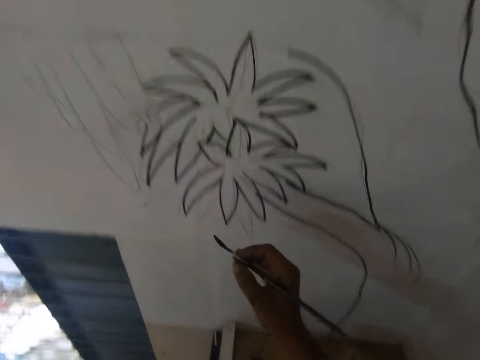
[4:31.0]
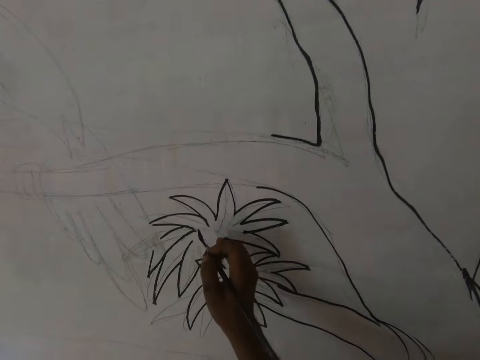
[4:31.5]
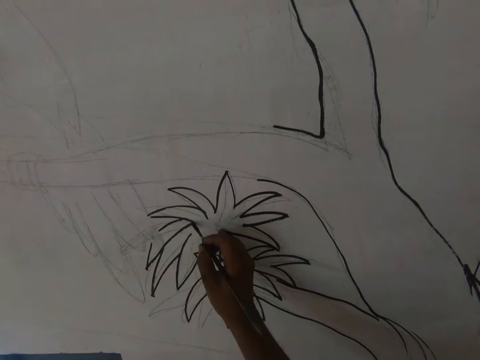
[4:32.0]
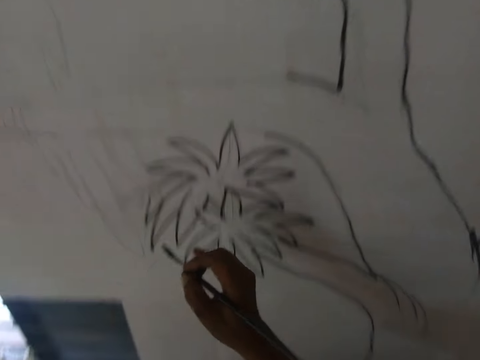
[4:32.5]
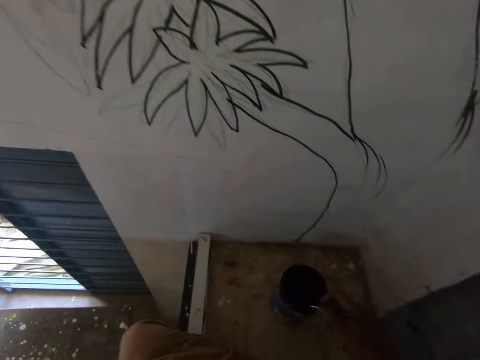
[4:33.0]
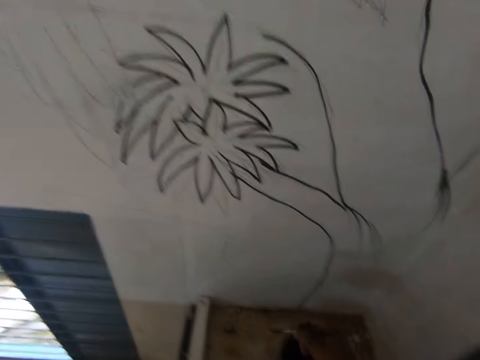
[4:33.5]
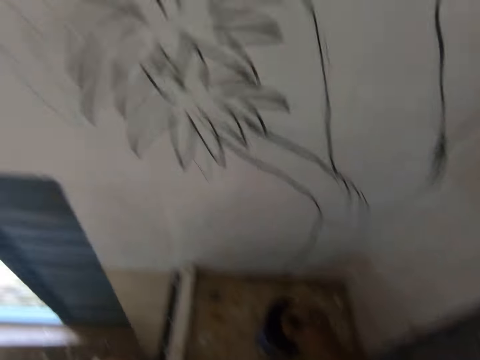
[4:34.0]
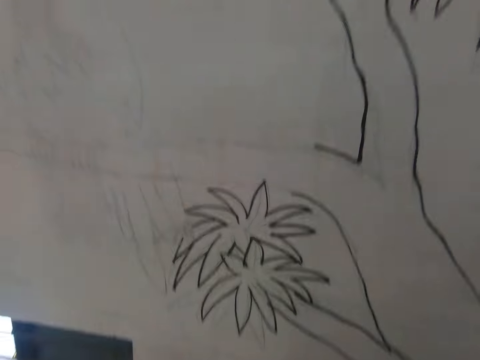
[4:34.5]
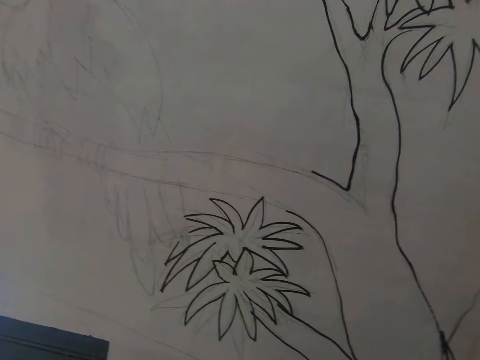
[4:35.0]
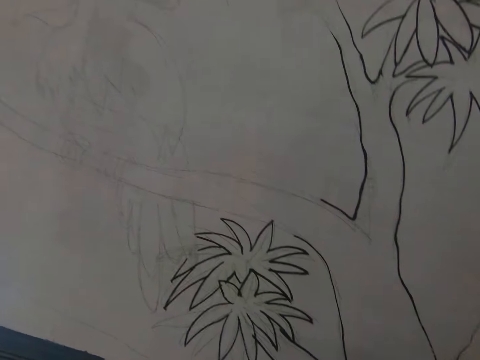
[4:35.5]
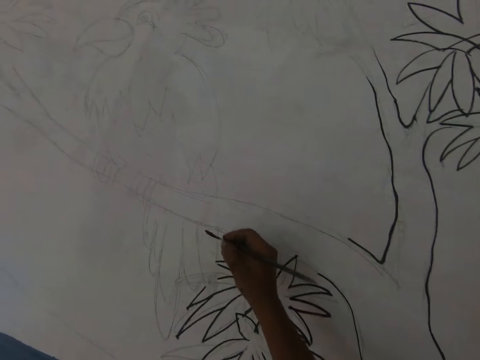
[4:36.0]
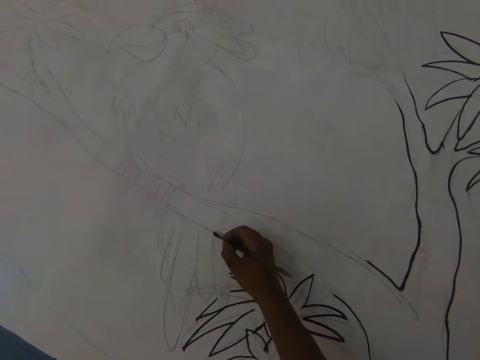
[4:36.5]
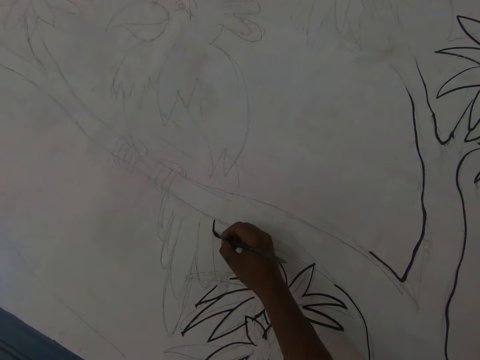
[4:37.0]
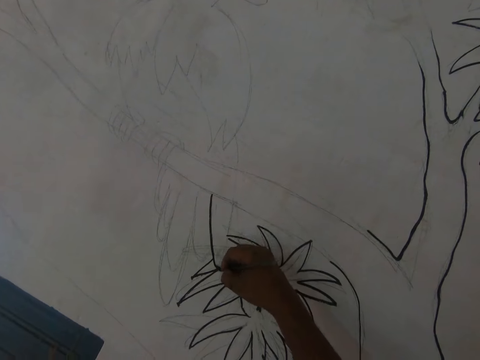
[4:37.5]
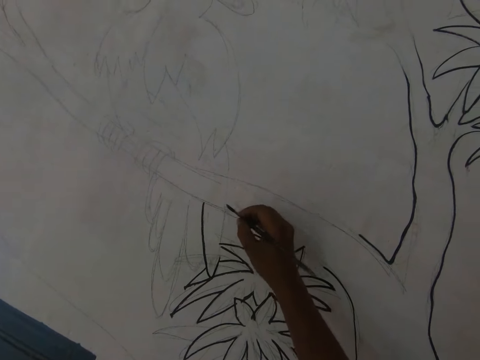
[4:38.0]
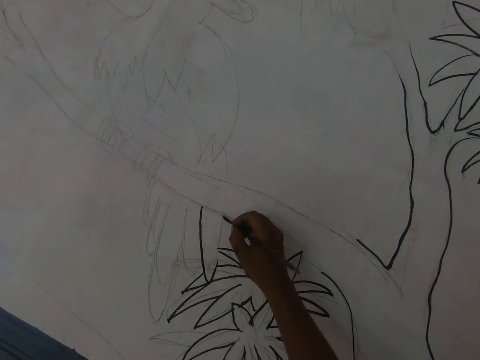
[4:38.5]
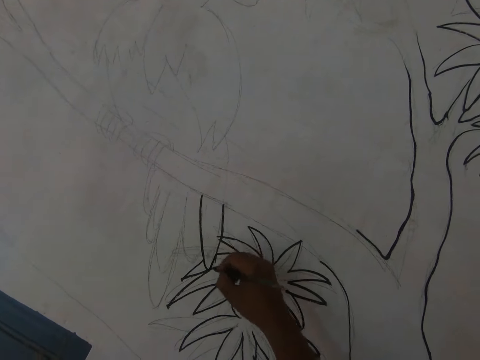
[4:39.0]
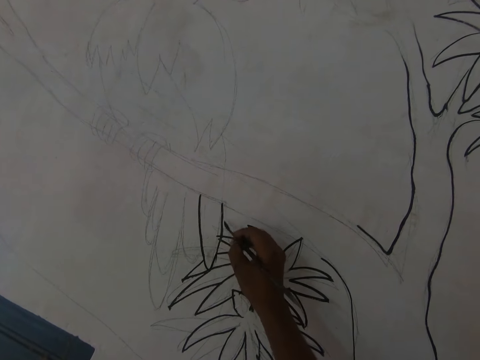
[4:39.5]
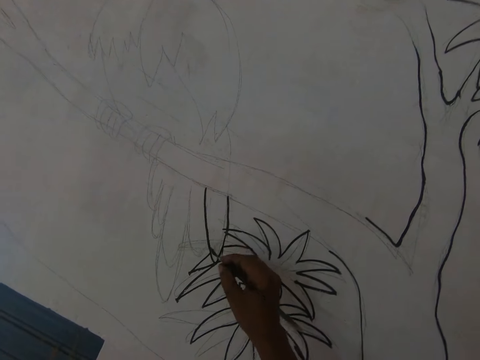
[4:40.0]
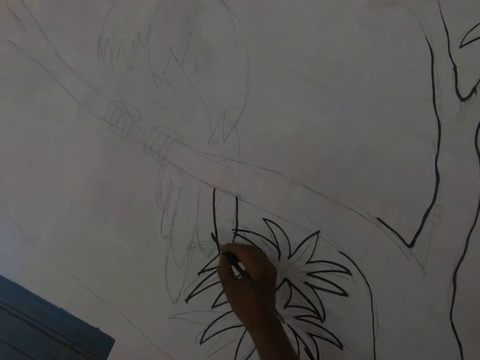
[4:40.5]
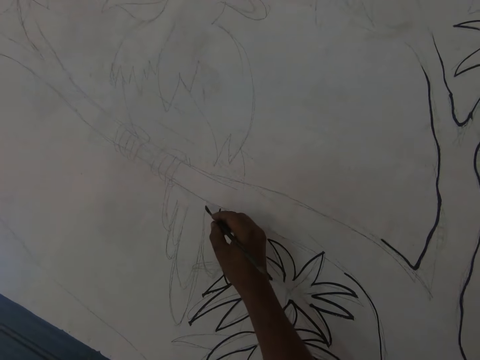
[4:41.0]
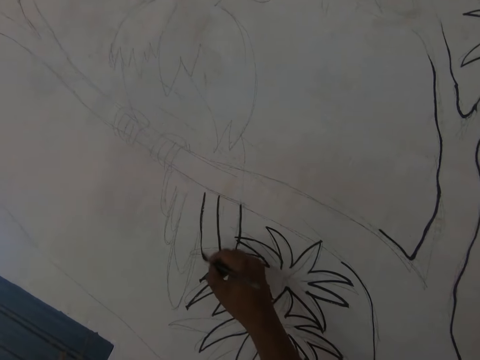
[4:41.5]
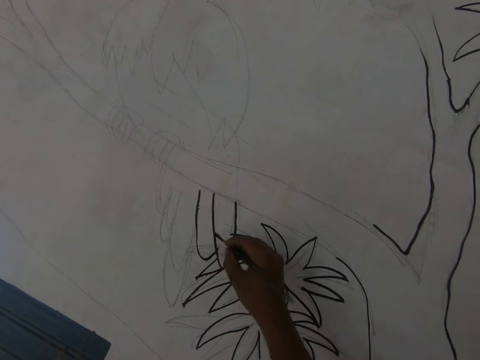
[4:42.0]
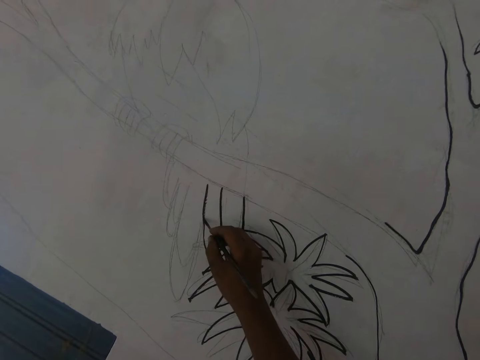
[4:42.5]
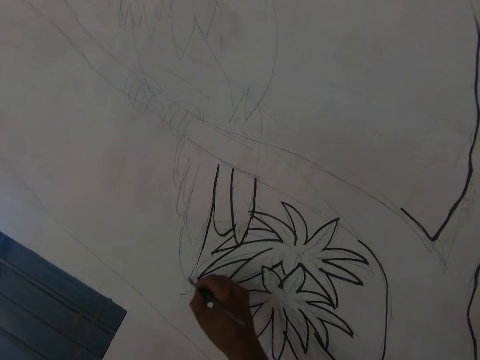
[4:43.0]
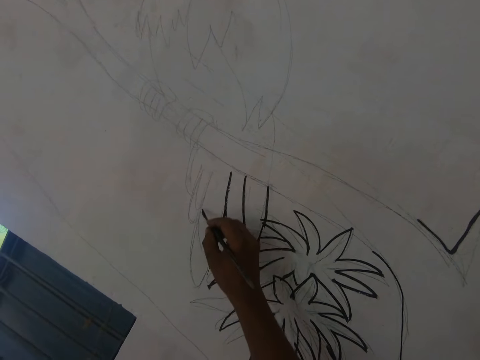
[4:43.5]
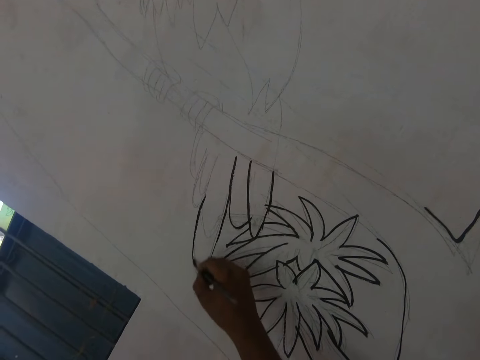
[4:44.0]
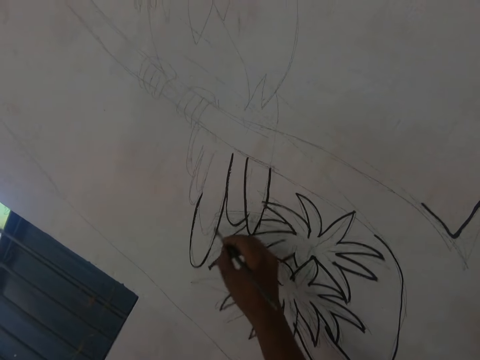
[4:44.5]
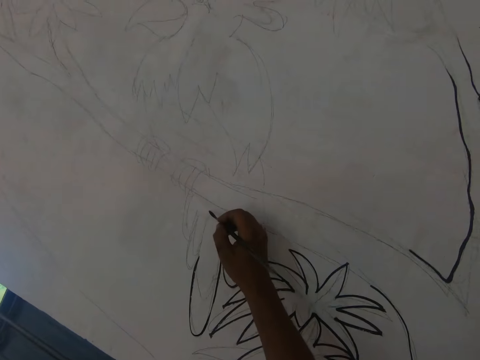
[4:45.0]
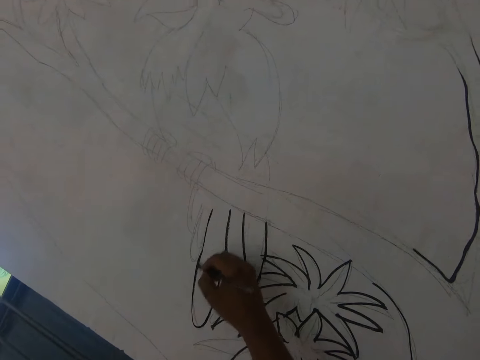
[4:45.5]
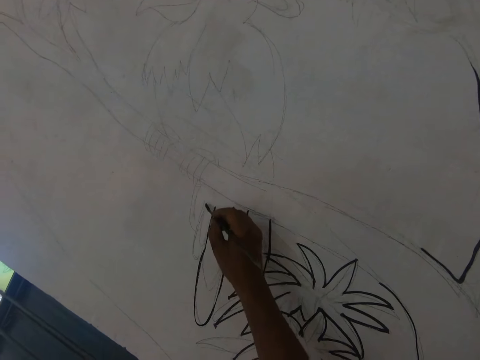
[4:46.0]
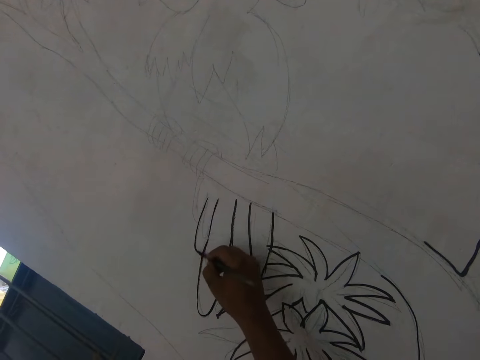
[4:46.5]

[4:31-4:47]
The camera wearer looks on the wall. They dip the paint brush in the can of paint. They talk to a man. They paint a drawing on the wall with the paint brush. They talk to the man again. They draw on the wall with the paint brush.

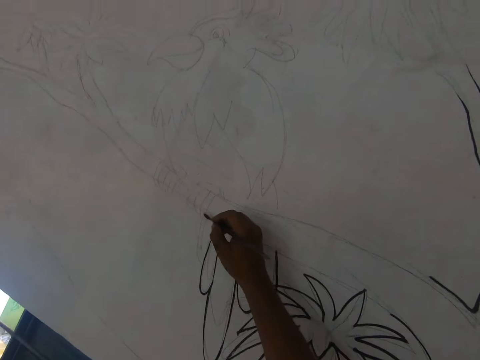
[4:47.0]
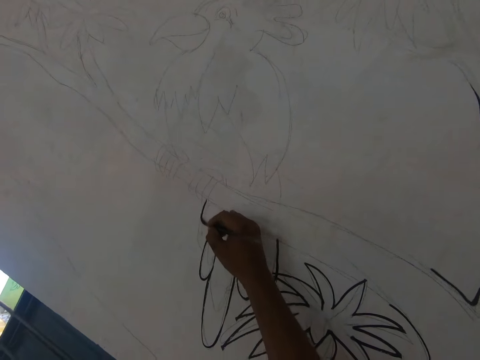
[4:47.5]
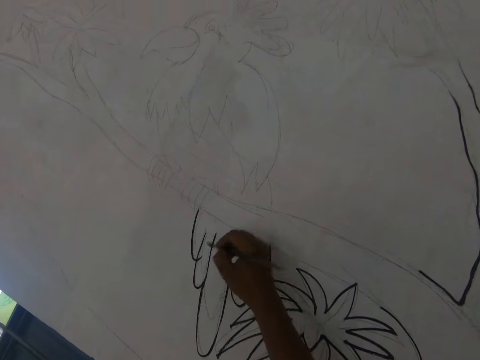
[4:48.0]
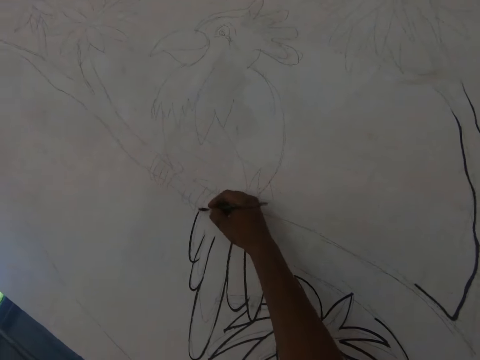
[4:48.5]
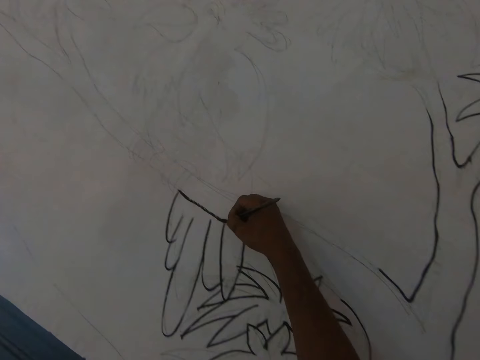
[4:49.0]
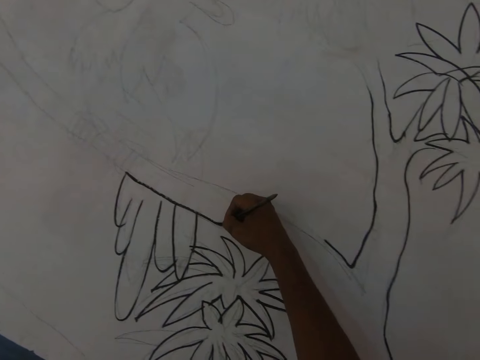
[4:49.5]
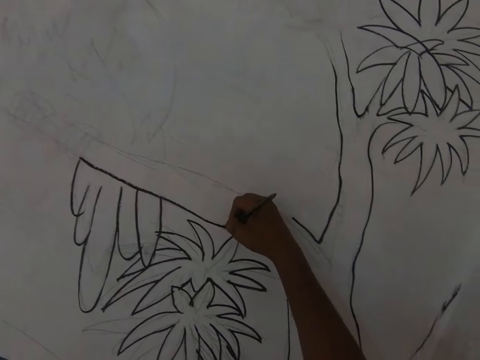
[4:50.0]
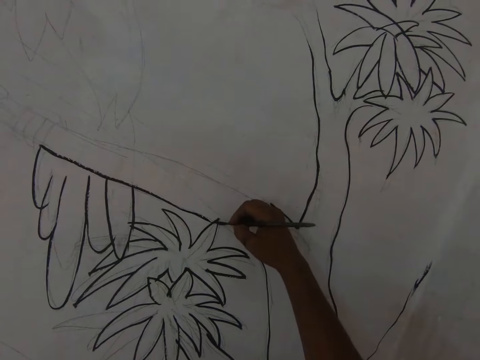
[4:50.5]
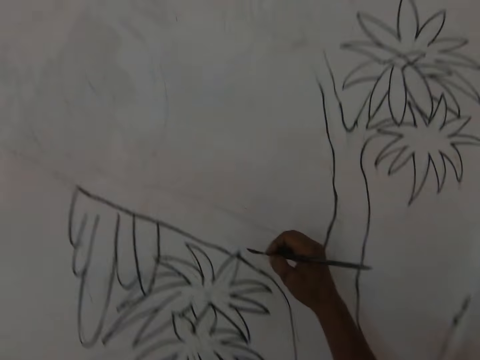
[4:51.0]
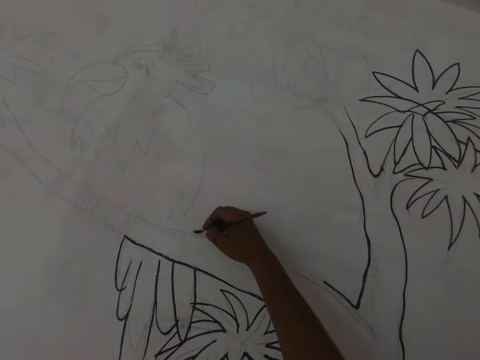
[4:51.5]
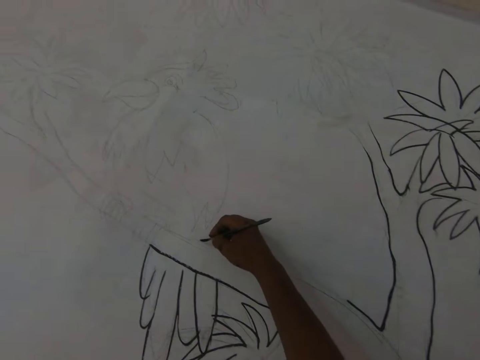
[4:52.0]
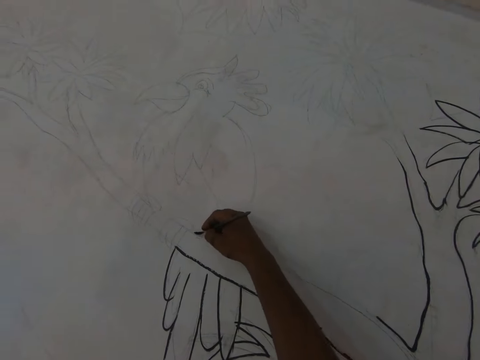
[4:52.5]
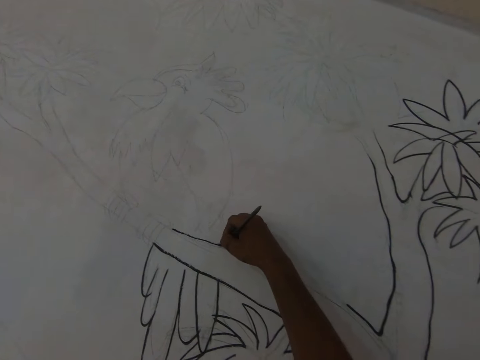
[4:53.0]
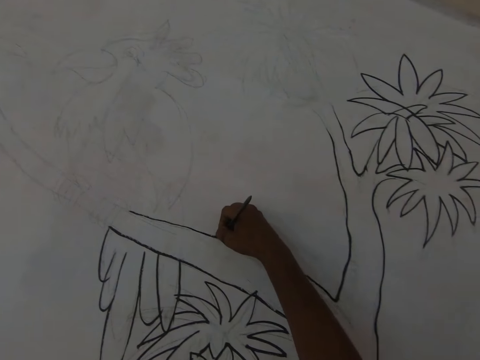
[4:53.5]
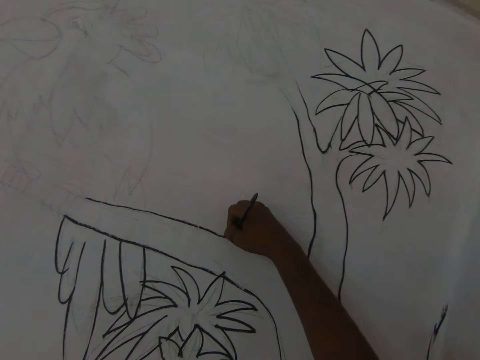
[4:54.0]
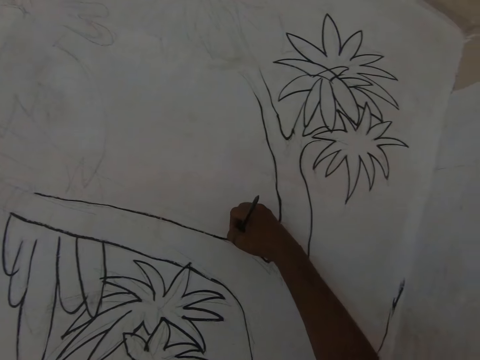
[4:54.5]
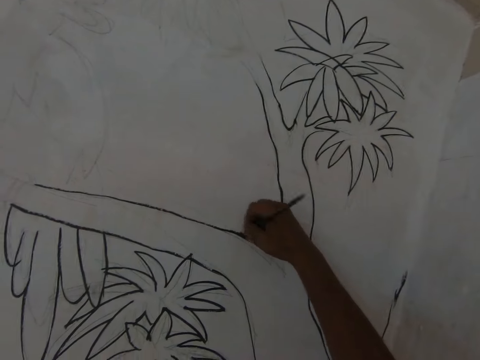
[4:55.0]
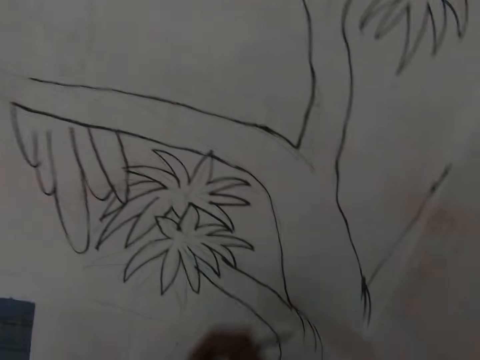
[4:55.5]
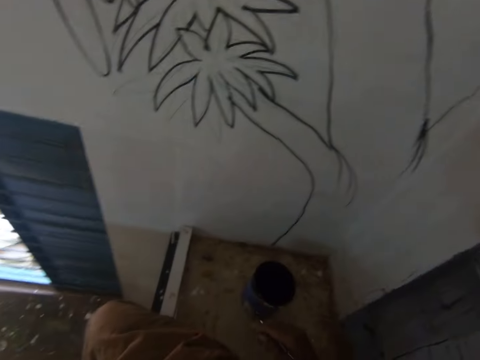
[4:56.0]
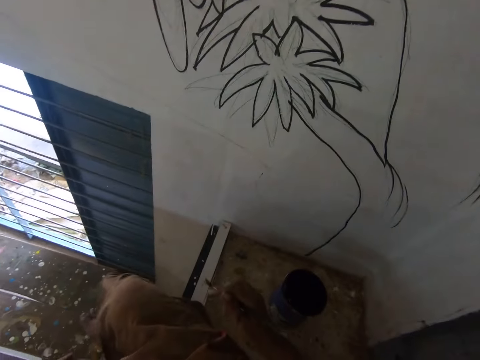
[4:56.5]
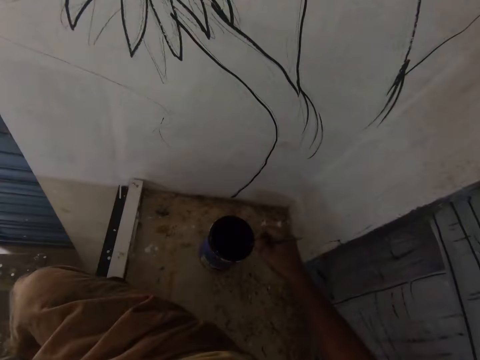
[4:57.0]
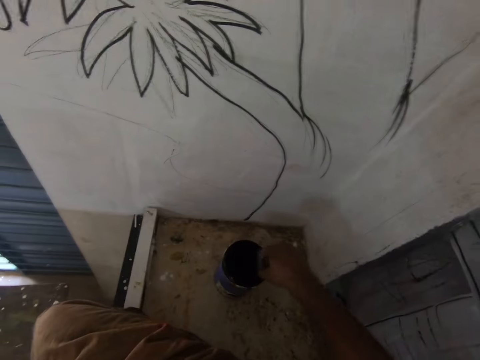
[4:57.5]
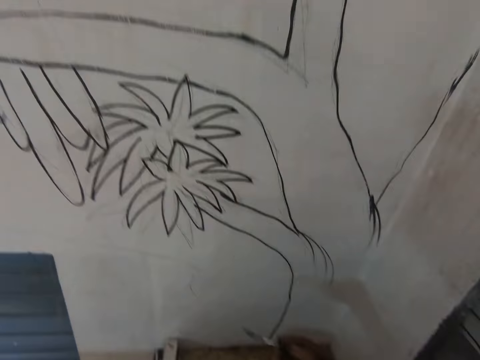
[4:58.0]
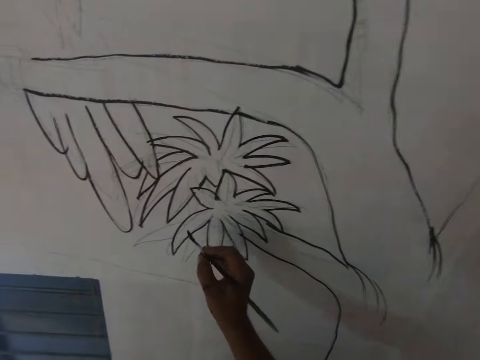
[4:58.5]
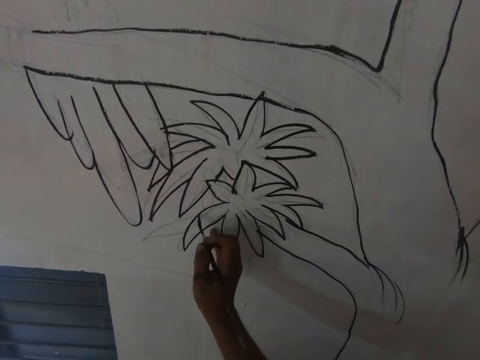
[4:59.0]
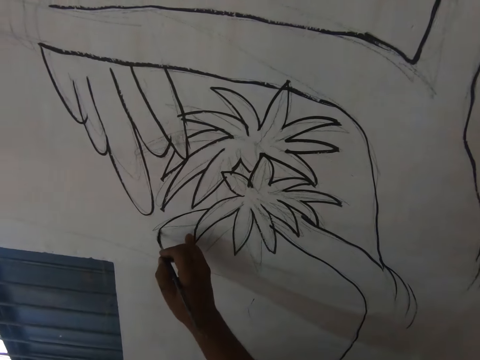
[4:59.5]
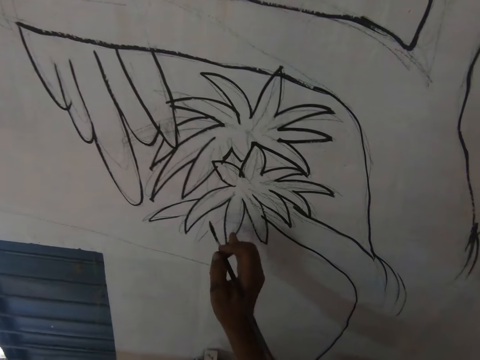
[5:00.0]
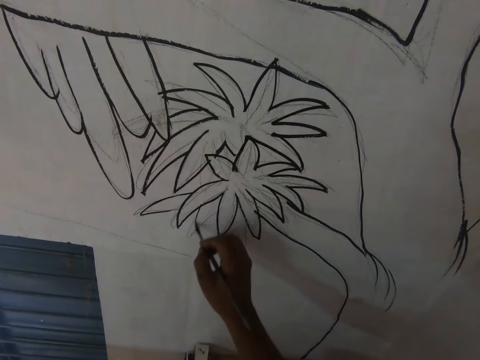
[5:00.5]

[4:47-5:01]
The camera wearer looks around. They dip the paintbrush in the black paint. They paint the drawing of a tree on the wall with black paint.
